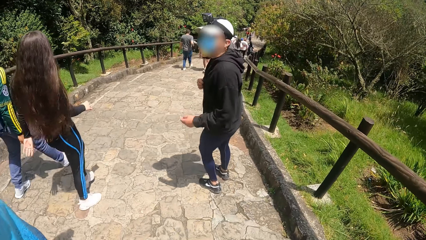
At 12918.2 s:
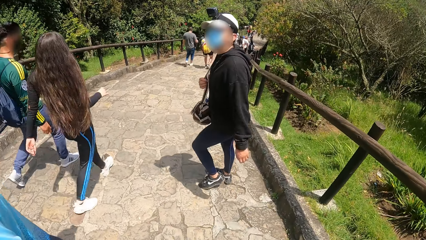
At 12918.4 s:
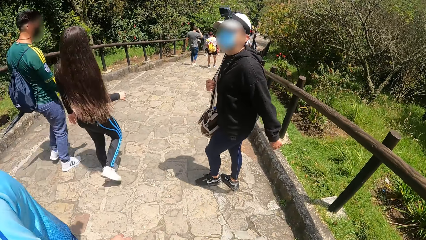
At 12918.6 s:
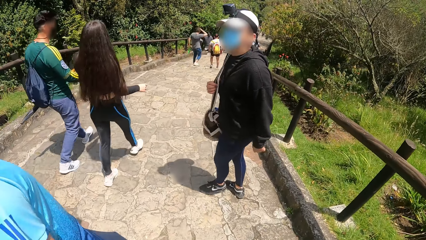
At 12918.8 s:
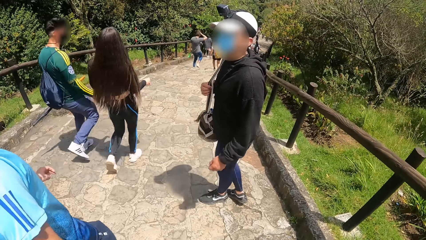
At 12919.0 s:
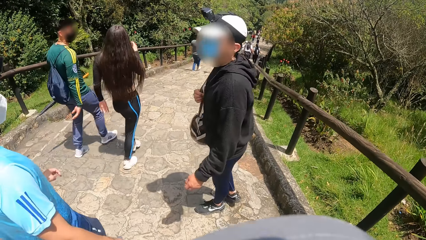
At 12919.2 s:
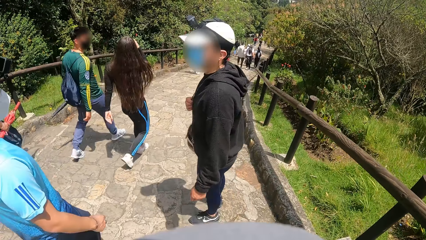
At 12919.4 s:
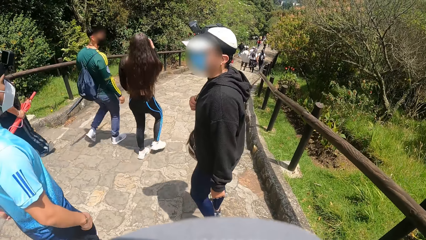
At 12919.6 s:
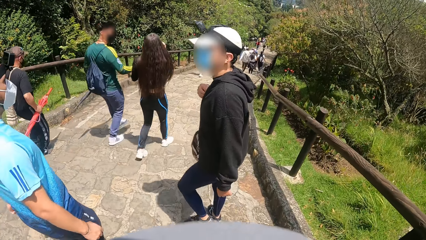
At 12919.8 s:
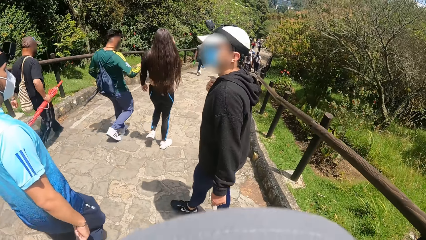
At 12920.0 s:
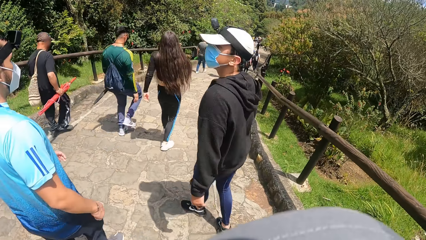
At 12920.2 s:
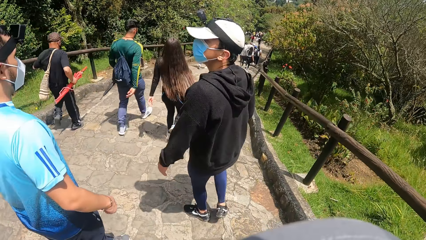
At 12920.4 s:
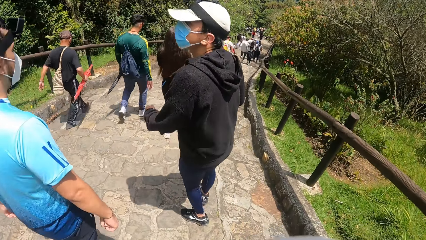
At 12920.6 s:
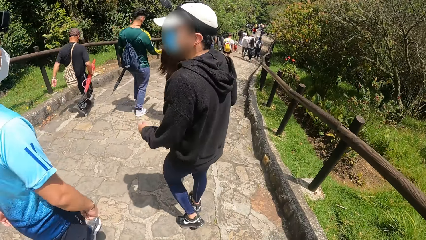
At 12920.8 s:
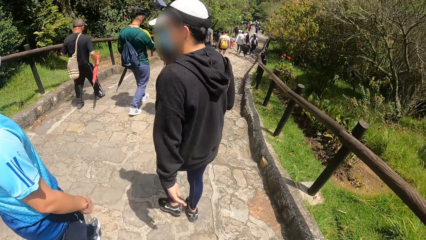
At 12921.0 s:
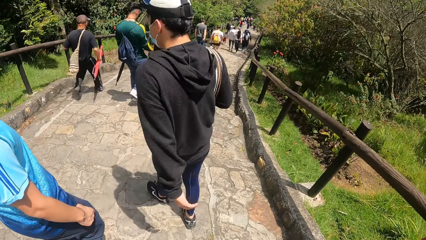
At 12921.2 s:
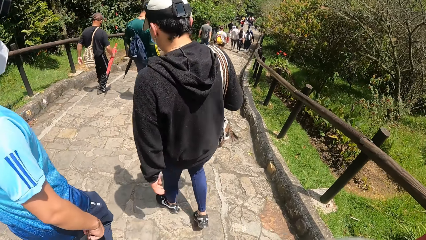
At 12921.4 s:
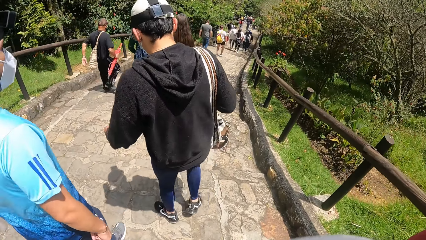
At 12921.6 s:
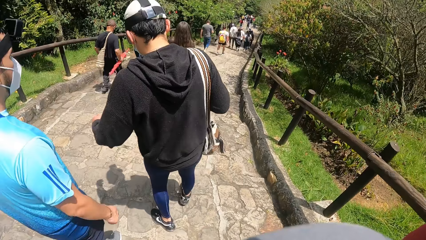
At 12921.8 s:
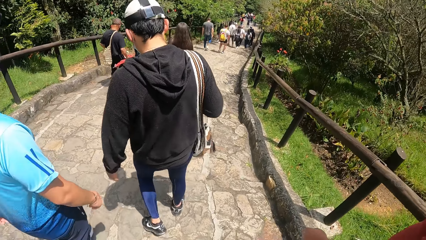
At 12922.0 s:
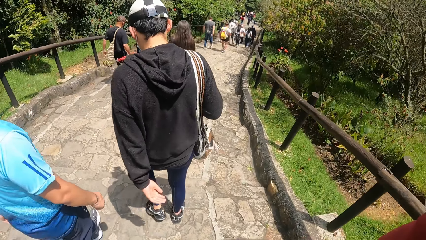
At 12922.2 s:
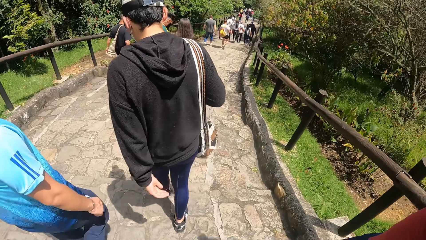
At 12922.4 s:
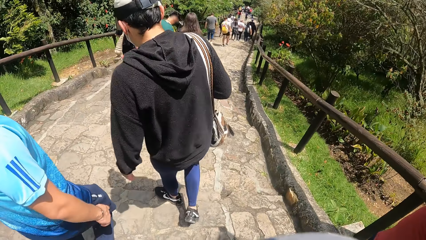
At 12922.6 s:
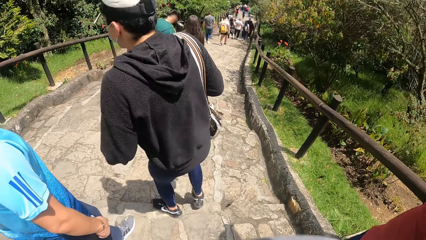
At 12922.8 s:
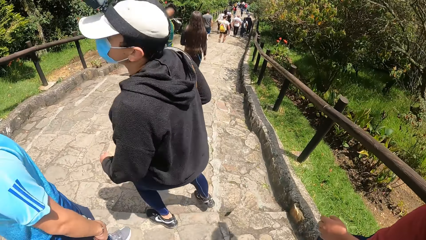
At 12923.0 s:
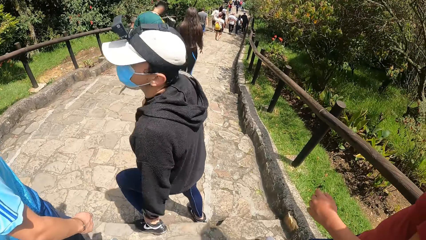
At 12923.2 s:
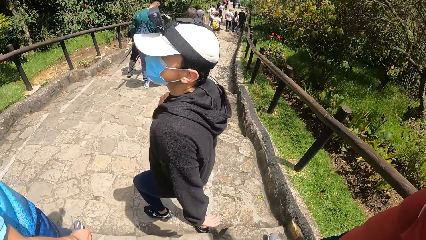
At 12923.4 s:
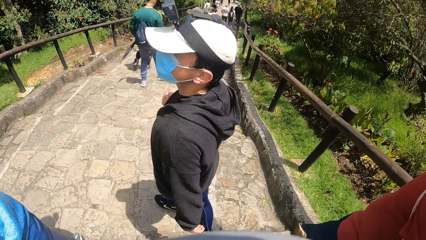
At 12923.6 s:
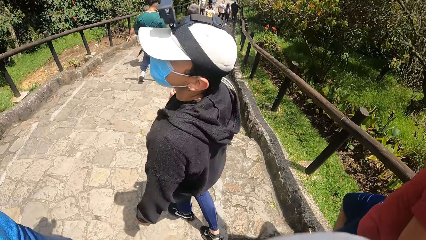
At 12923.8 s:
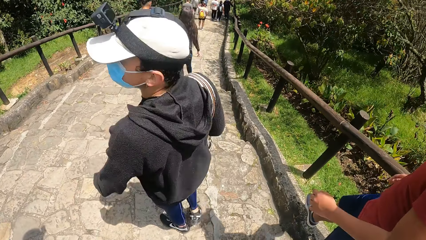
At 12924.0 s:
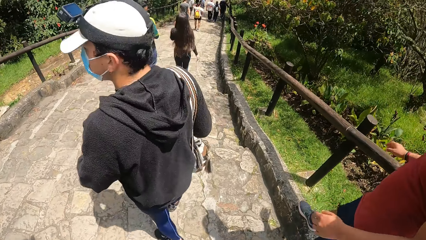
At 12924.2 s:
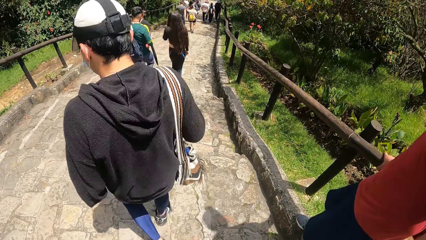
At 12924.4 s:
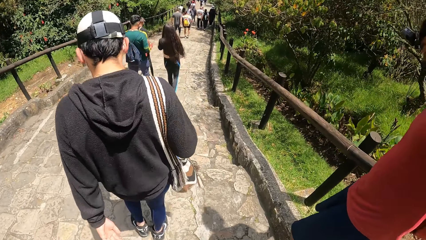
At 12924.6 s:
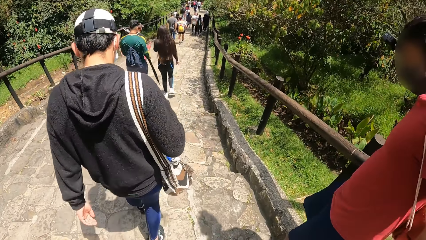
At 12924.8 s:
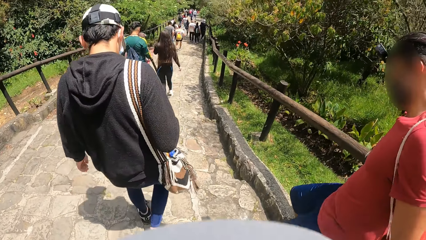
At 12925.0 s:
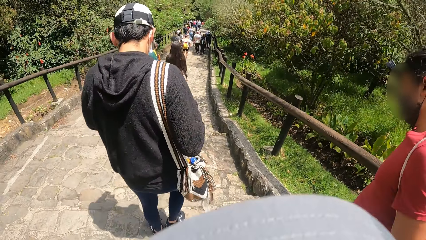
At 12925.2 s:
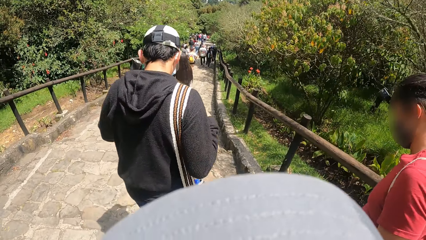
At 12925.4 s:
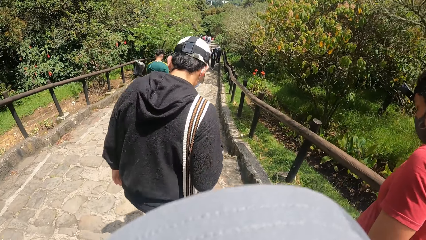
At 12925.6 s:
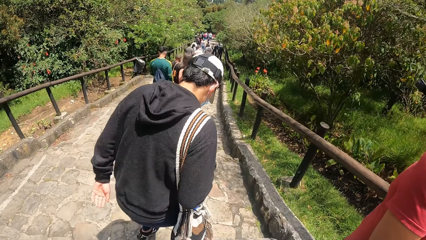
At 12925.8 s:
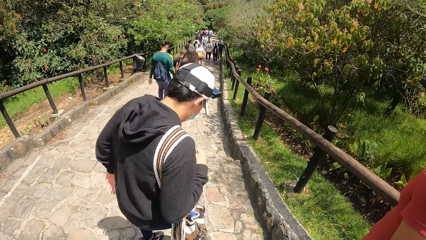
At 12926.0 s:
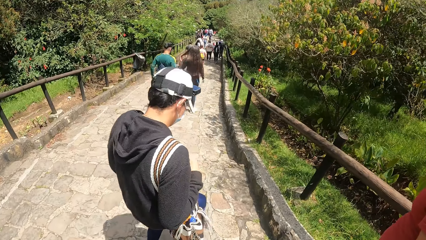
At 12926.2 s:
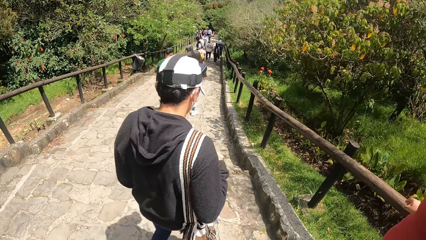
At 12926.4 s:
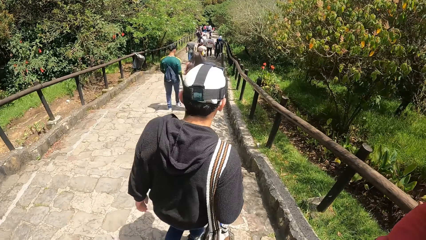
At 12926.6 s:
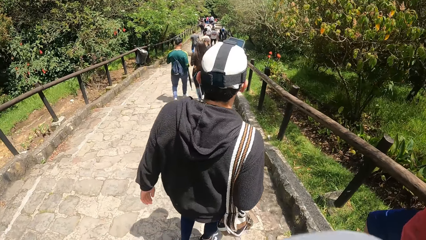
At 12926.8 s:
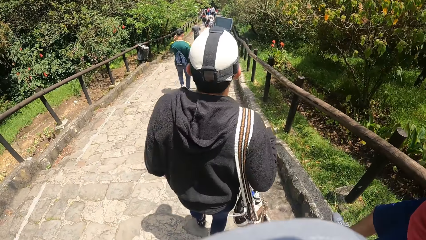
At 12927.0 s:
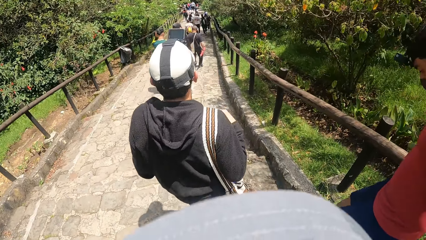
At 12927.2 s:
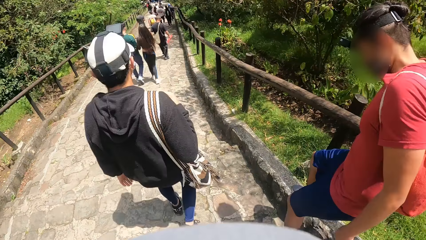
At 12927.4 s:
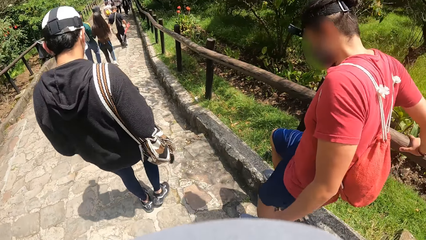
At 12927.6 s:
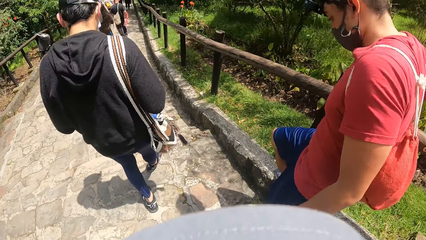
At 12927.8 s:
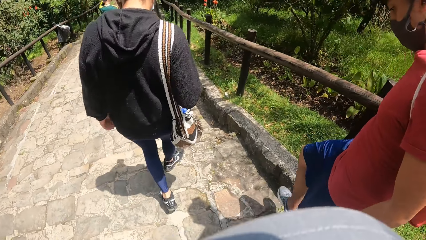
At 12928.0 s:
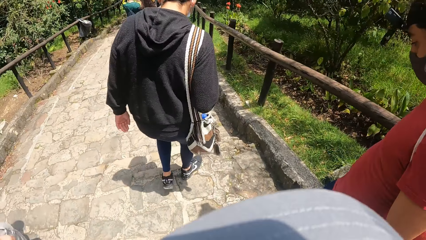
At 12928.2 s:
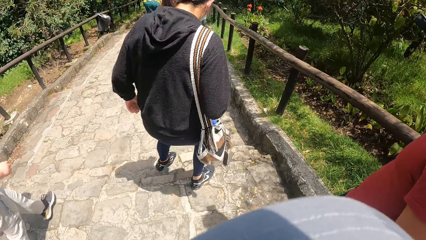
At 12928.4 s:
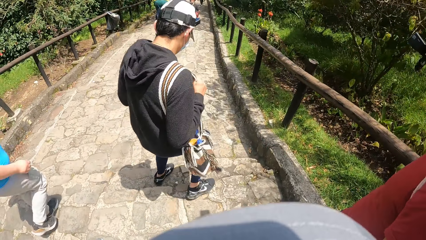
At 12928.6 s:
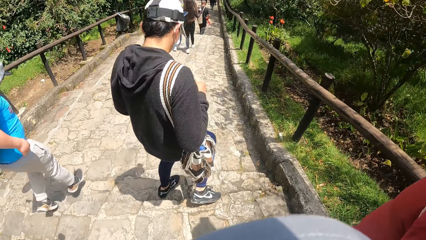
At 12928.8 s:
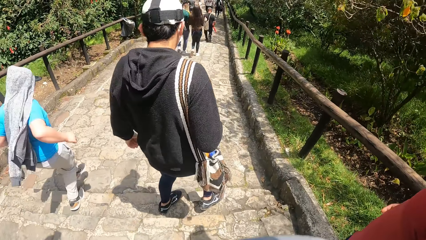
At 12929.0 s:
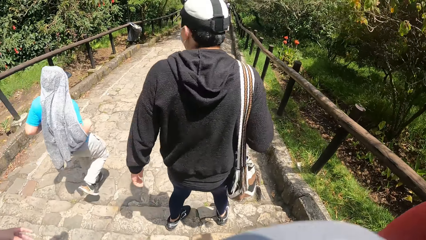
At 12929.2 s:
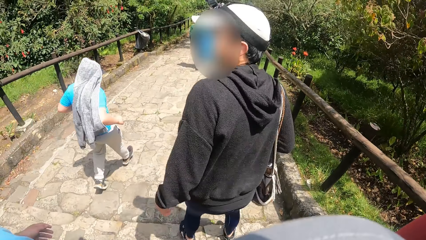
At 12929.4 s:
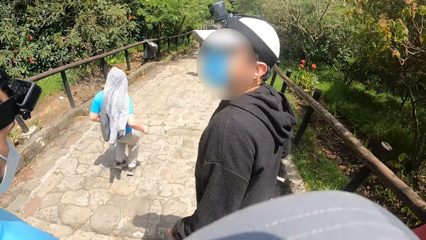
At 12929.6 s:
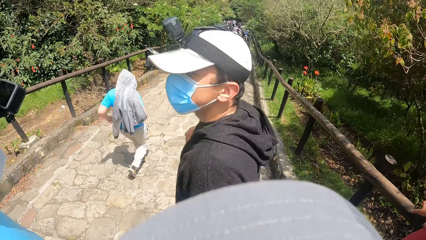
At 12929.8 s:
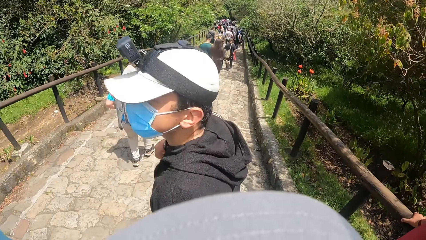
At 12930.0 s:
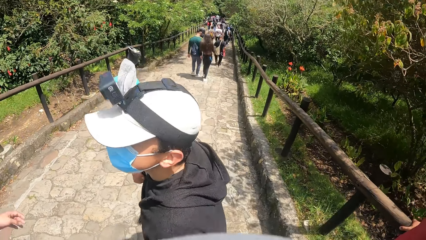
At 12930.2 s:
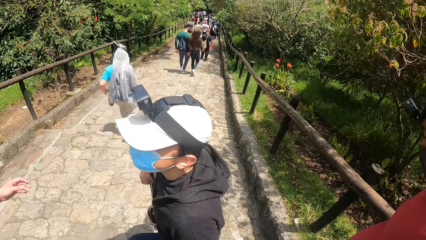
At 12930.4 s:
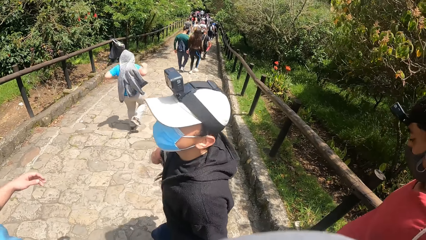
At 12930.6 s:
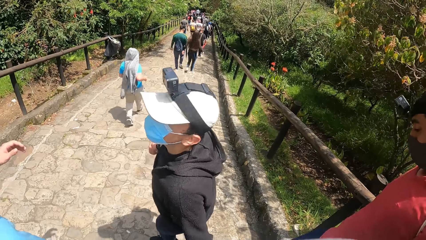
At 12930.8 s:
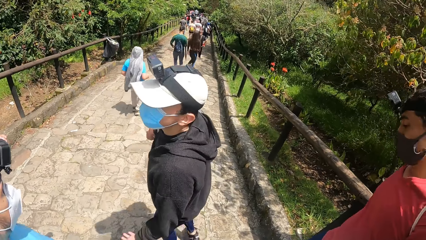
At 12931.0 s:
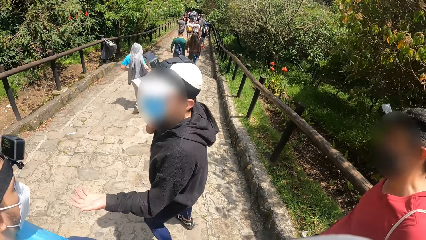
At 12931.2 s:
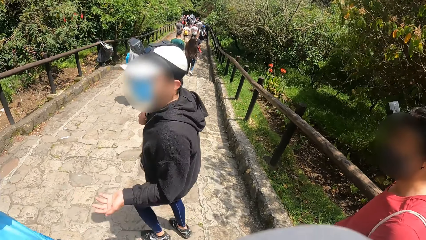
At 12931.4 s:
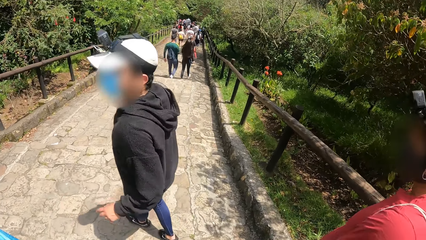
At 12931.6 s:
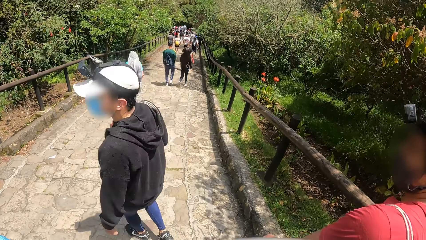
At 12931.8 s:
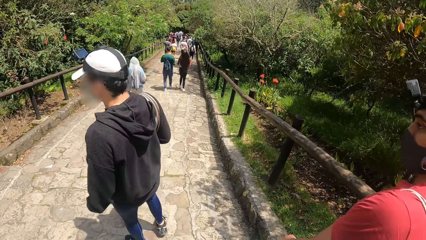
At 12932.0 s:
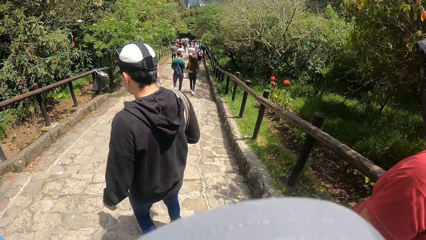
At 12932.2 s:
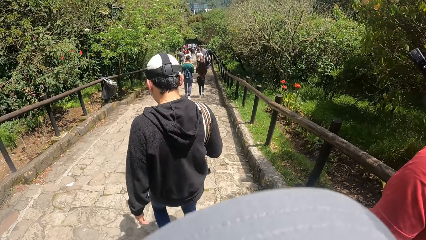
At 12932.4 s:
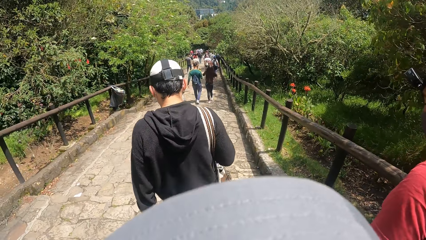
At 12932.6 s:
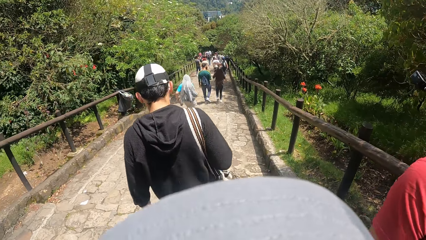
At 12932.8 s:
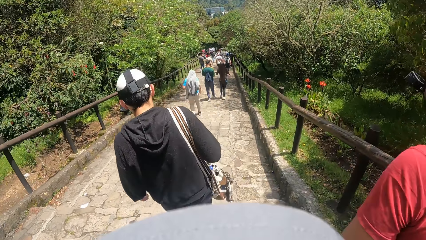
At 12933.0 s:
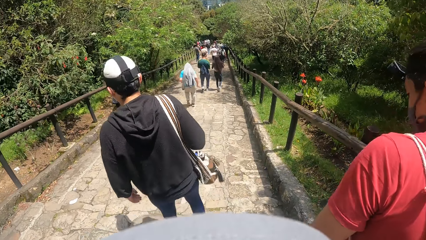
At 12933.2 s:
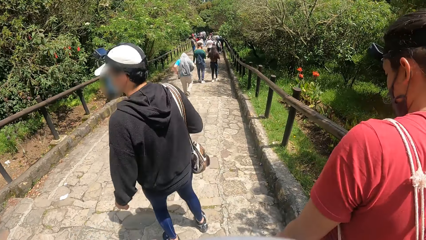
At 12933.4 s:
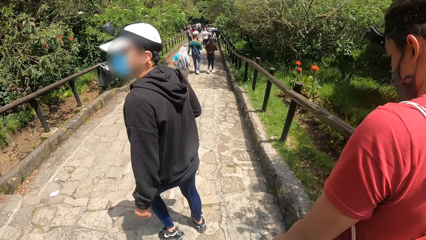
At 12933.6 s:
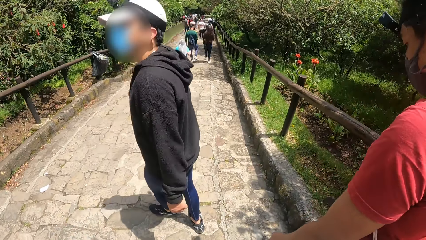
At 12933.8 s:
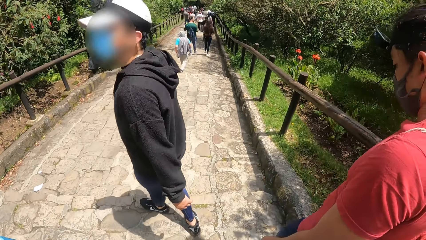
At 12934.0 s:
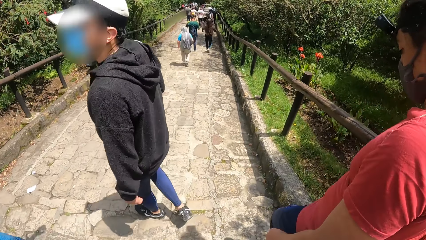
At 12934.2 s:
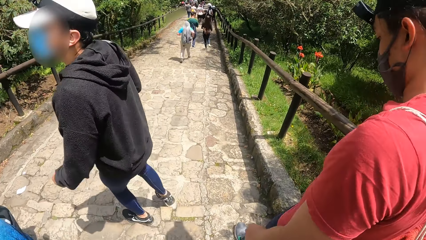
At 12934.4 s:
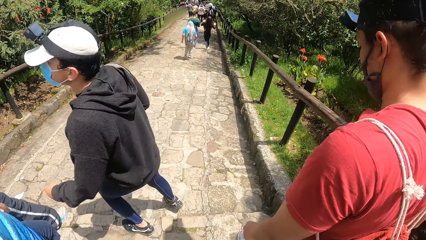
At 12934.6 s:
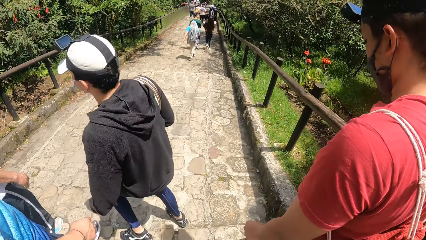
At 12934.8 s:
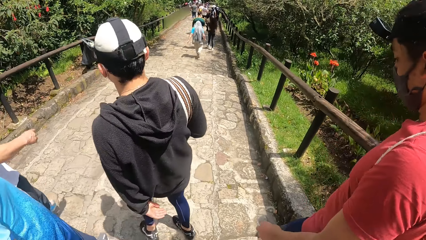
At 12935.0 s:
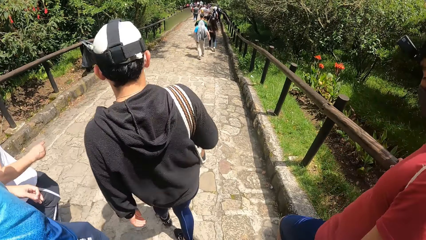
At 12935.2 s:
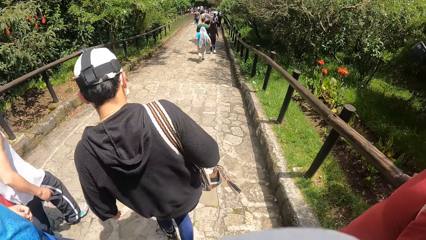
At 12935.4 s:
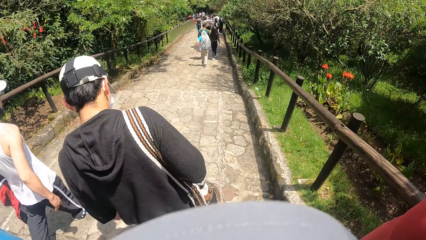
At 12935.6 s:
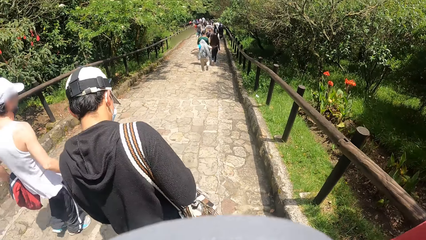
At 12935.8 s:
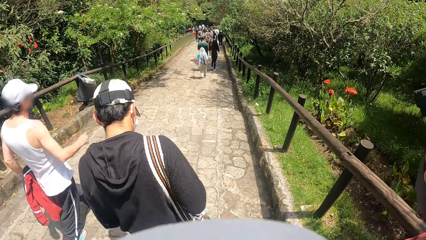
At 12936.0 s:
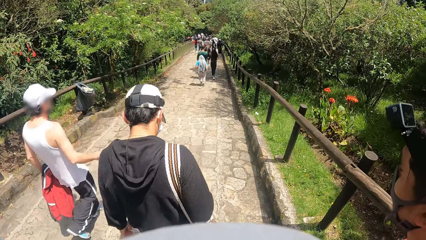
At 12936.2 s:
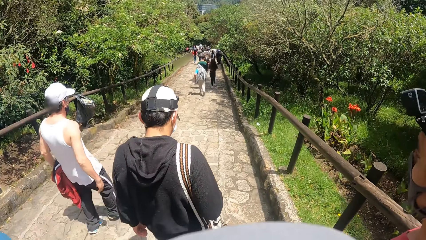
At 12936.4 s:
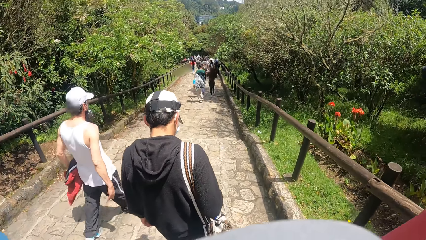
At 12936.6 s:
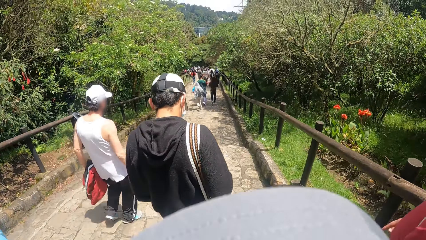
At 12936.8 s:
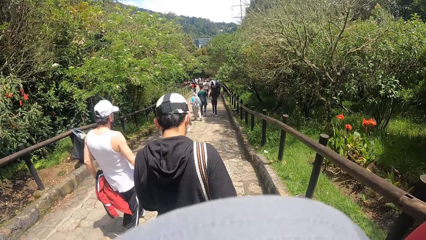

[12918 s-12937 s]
A person looks at another person. The other person interacts with the first person. The other person walks along the road. The first person looks at the other person. The first person walks along the road. A third person walks along the road. The first person looks at the second person. The first person walks along the road. The first person looks at the second person. The first person walks along the road.
